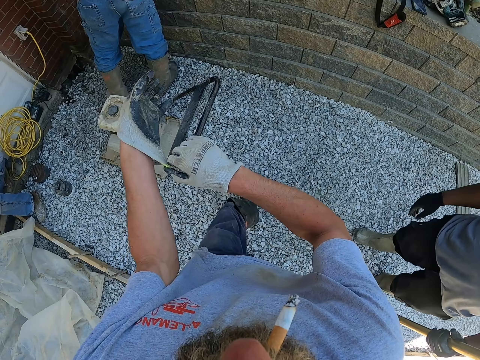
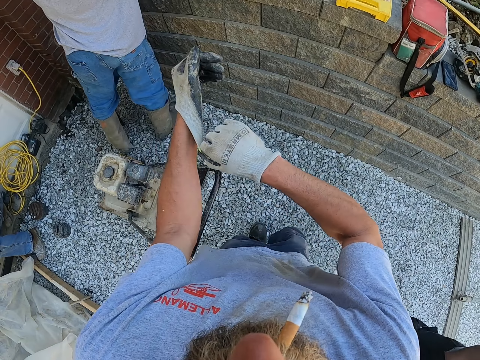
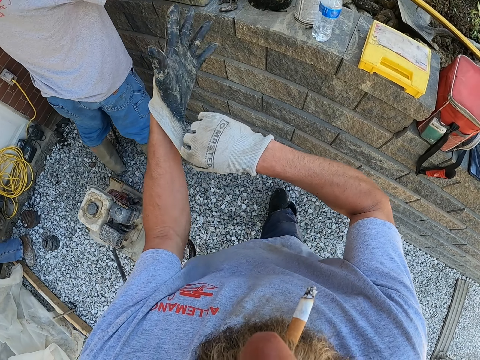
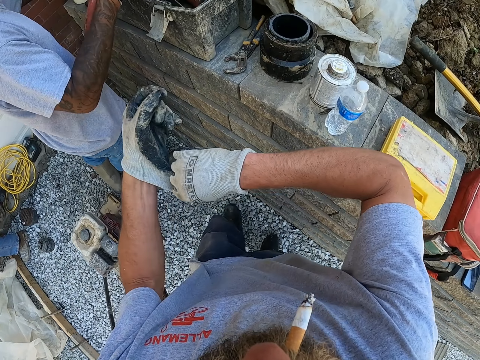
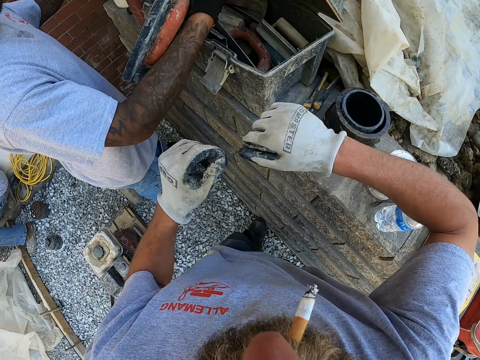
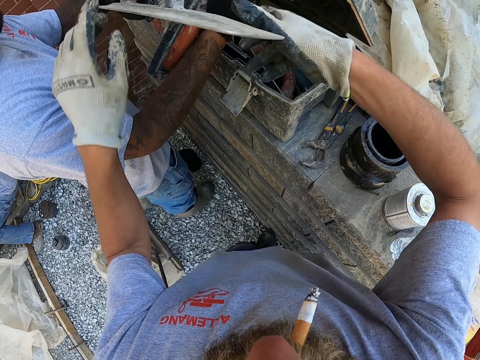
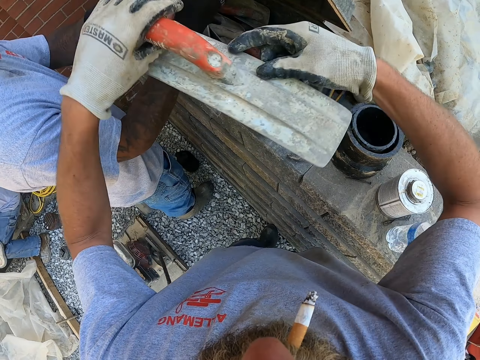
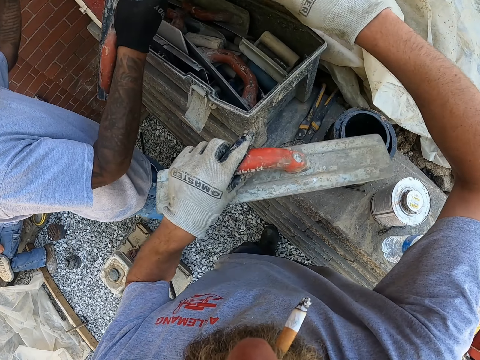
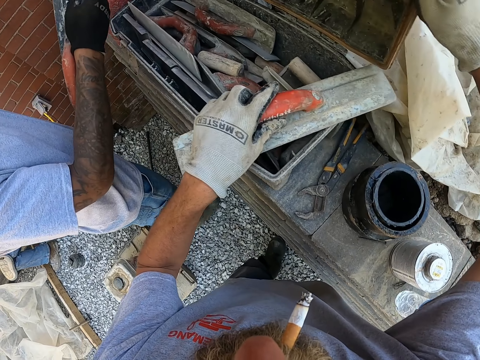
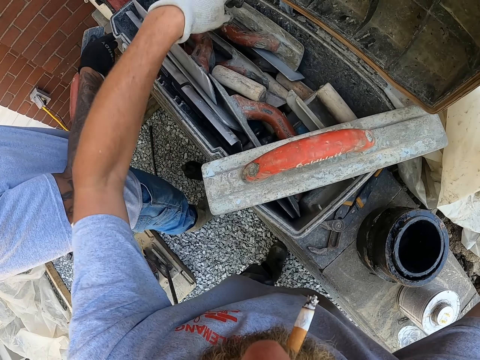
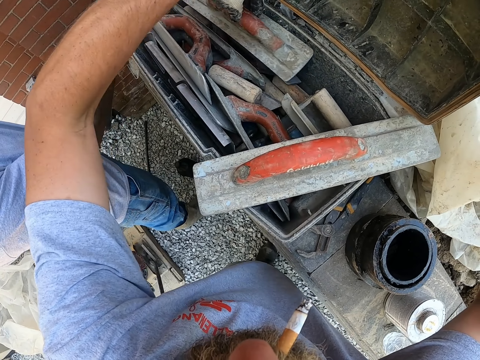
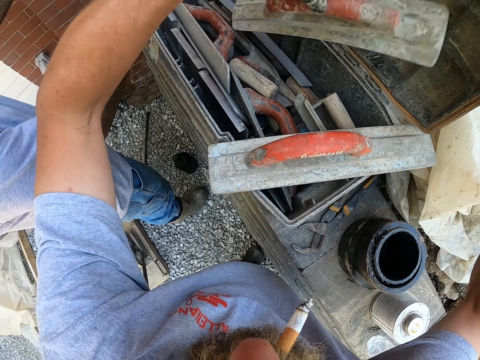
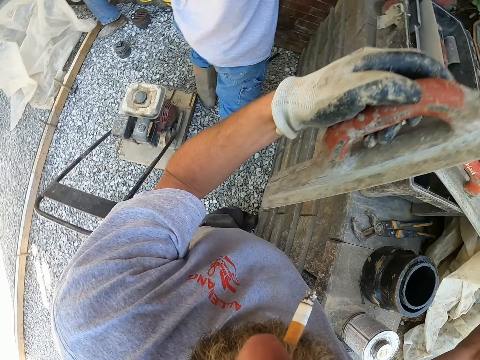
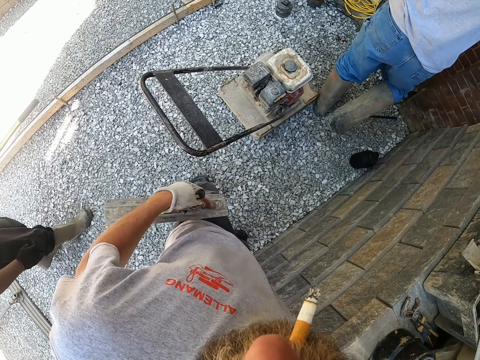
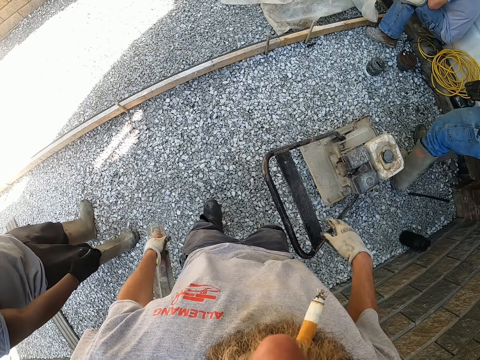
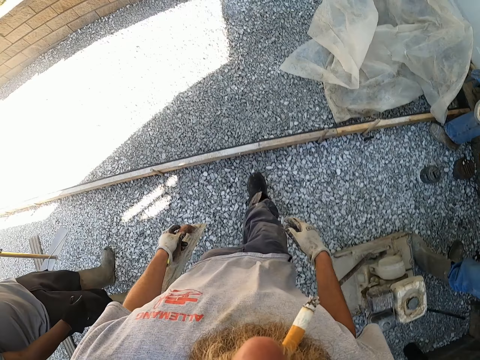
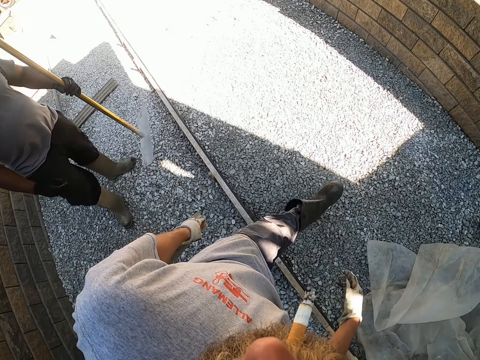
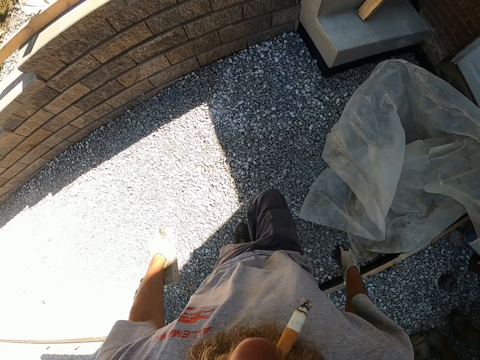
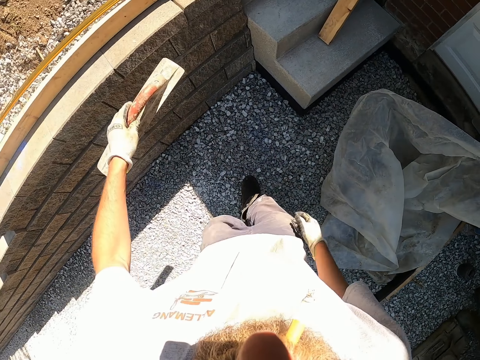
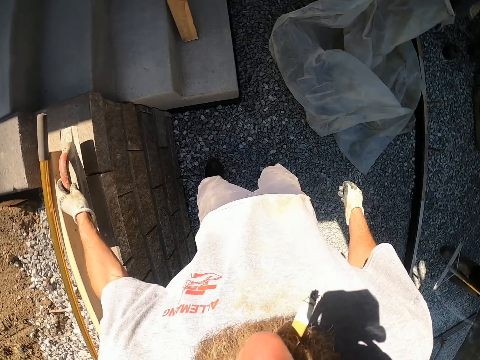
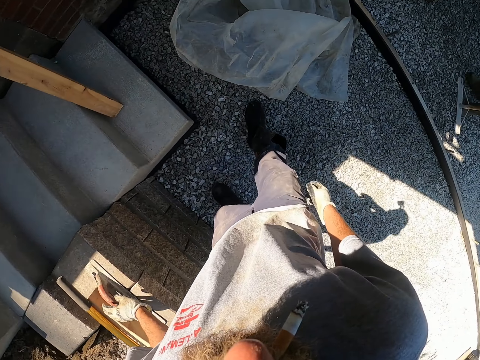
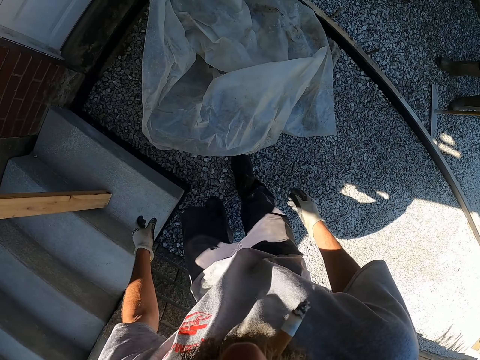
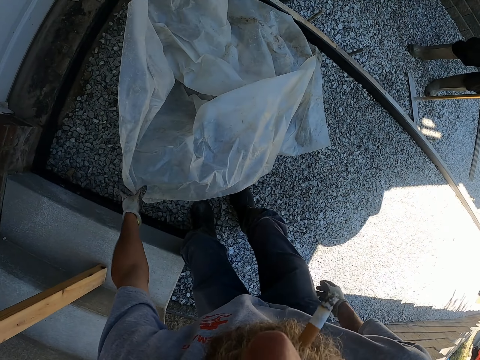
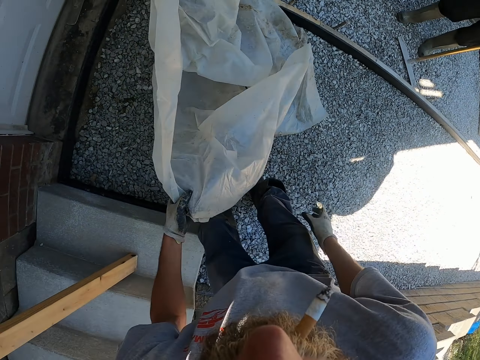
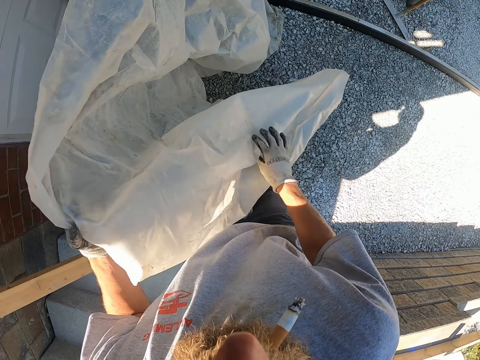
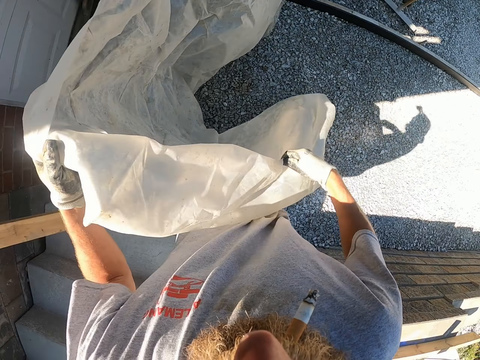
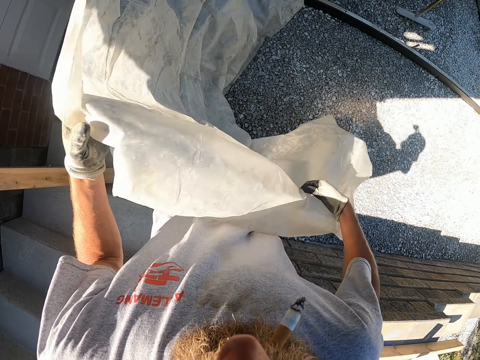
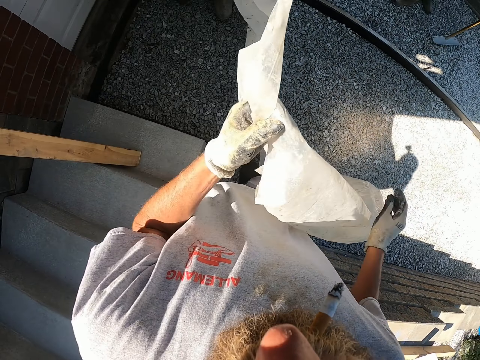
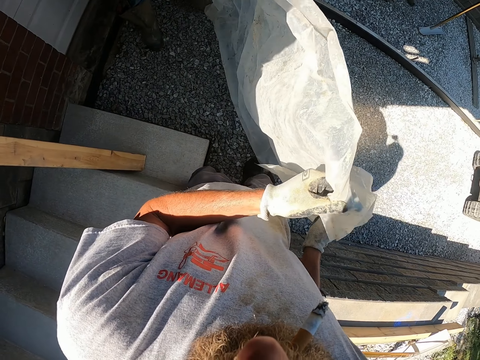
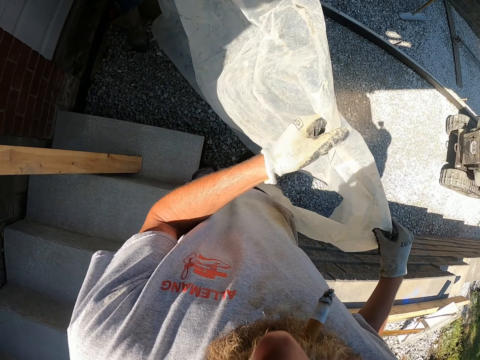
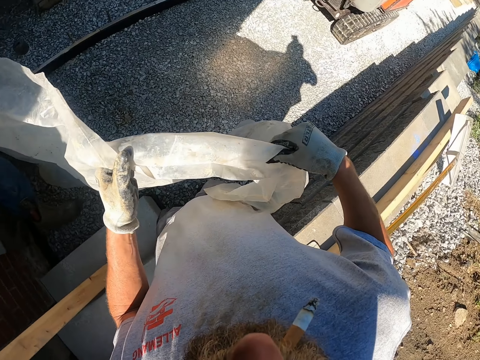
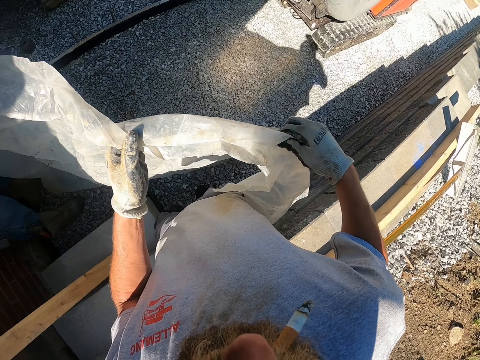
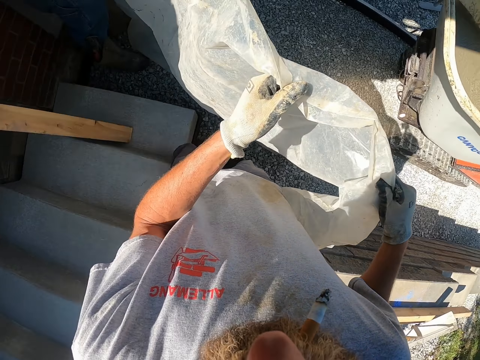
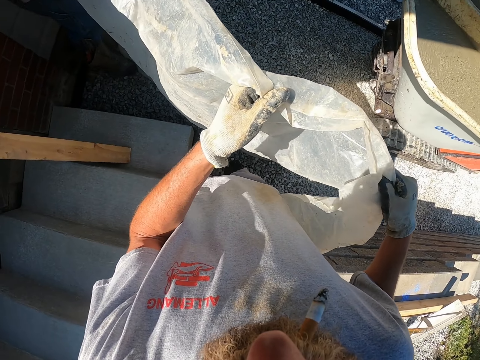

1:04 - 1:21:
The camera wearer picks up a screed or trowel and puts down the screed on the tool box. They pick up another screed. They walk toward a polythene paper. They put down the screed. They pick the polythene paper, hold up the nylon paper, and shake the polythene paper.

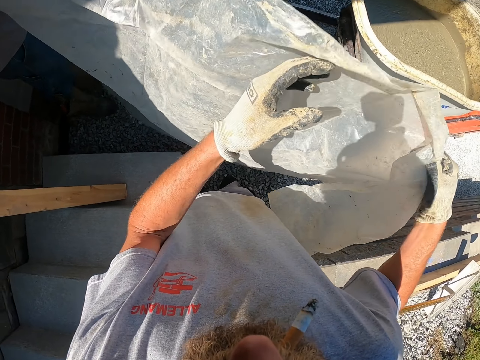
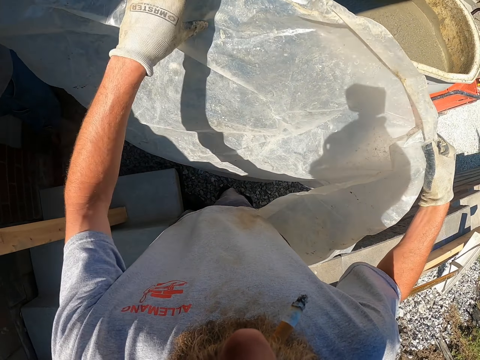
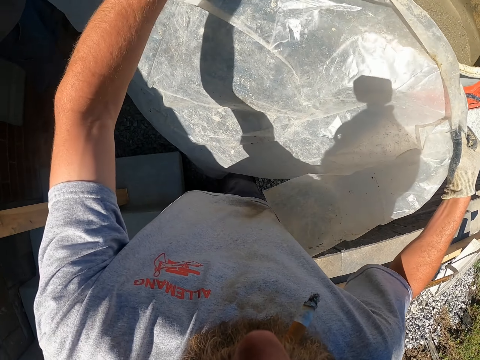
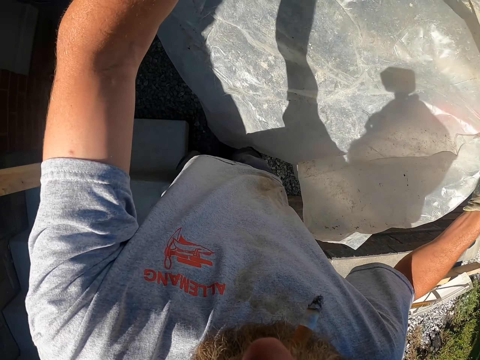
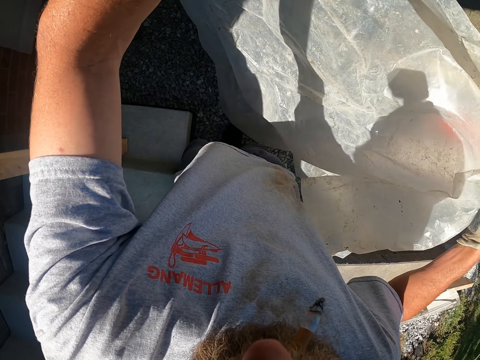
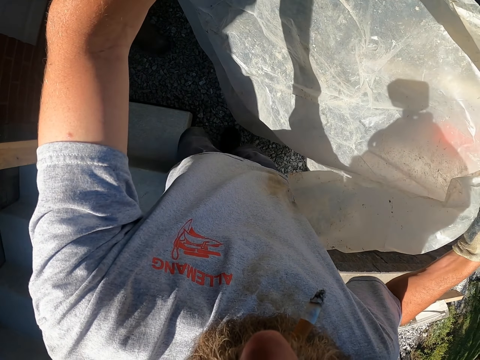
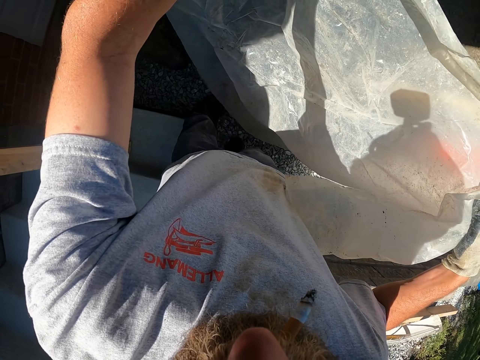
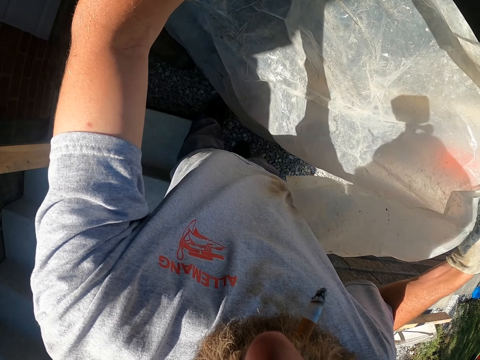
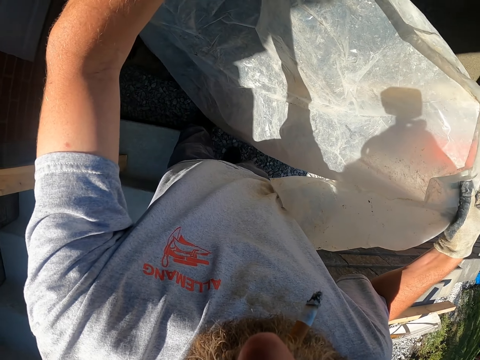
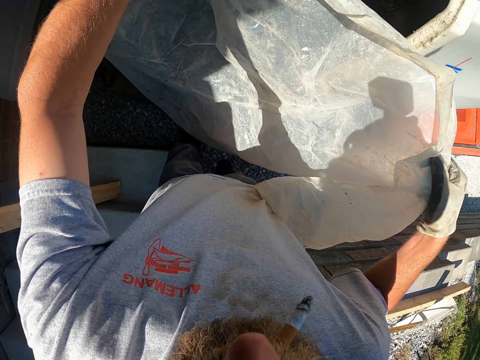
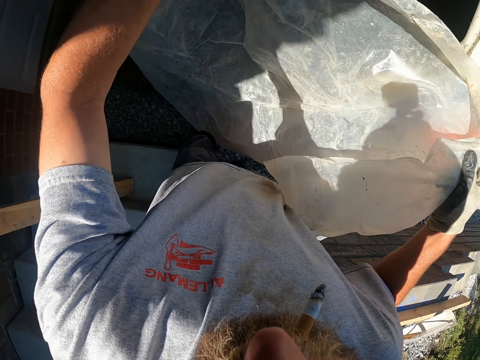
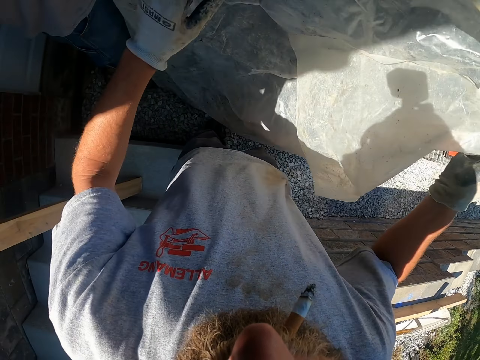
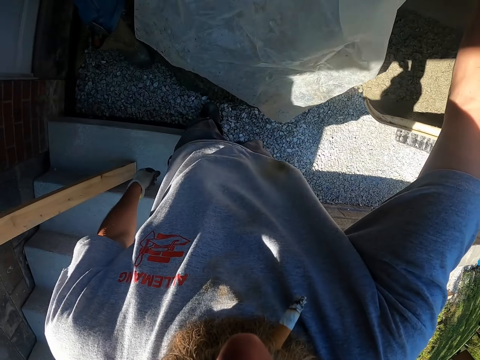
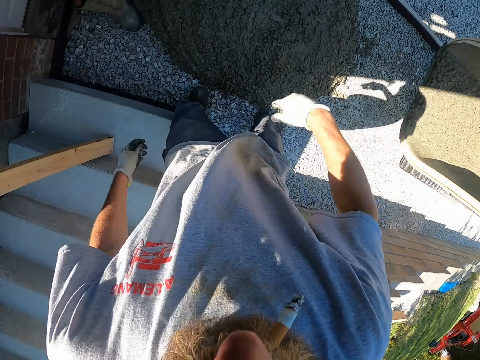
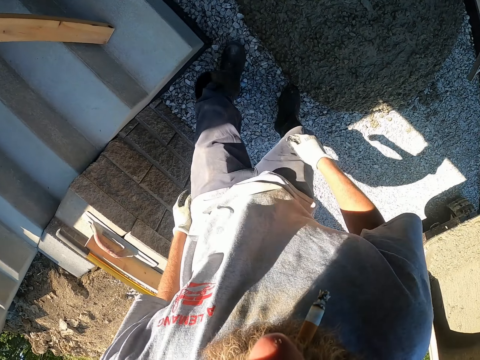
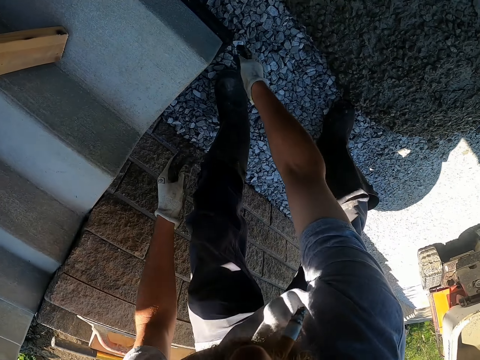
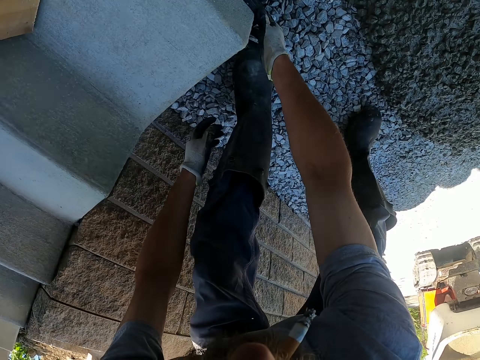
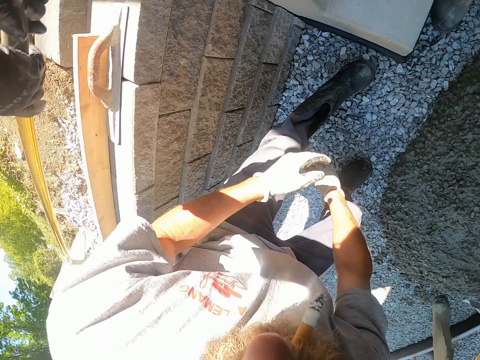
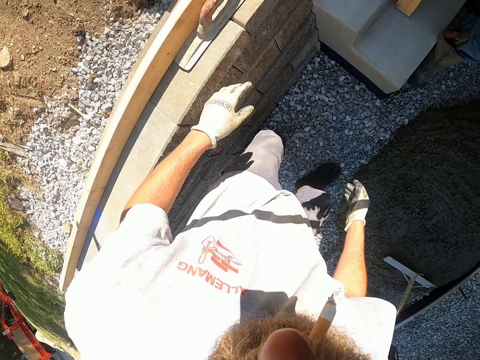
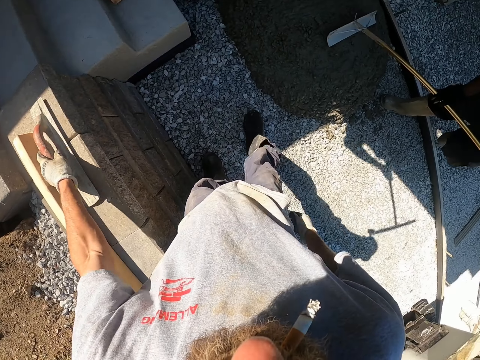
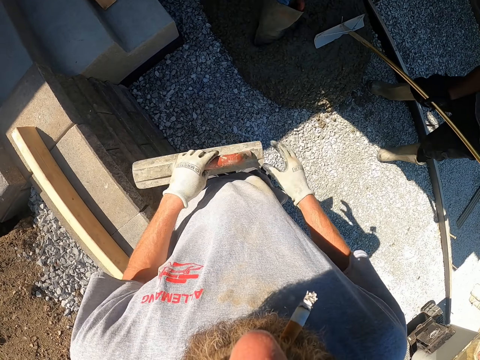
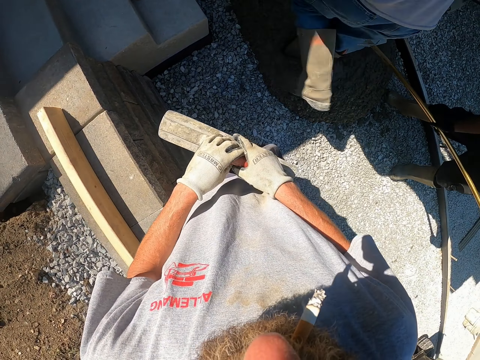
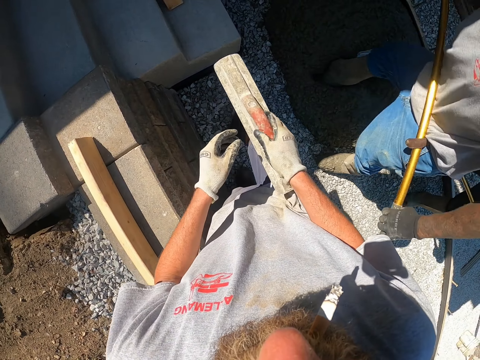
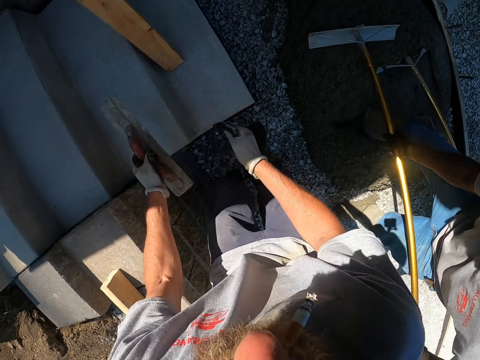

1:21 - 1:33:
The camera wearer puts it aside. They pick up a screed. They check if the rubber sealer is well placed.
